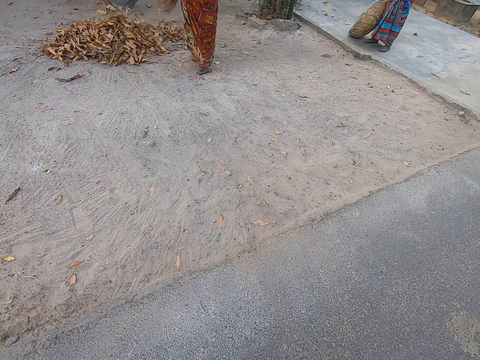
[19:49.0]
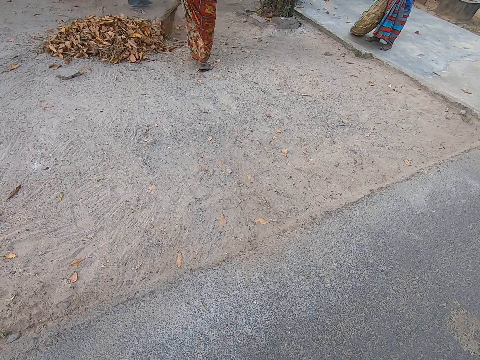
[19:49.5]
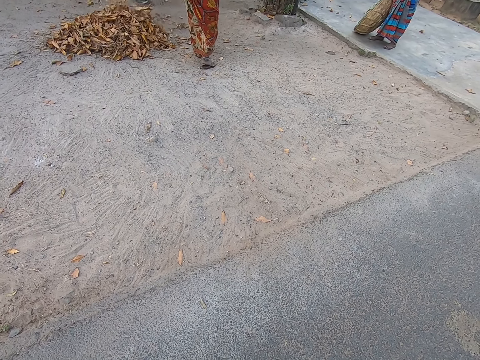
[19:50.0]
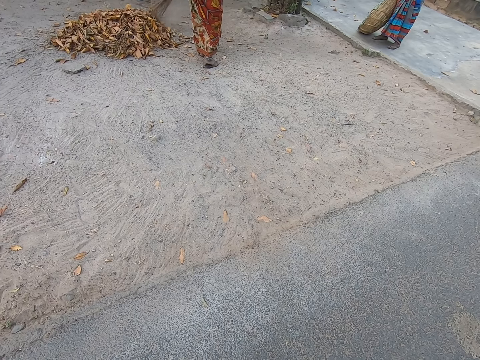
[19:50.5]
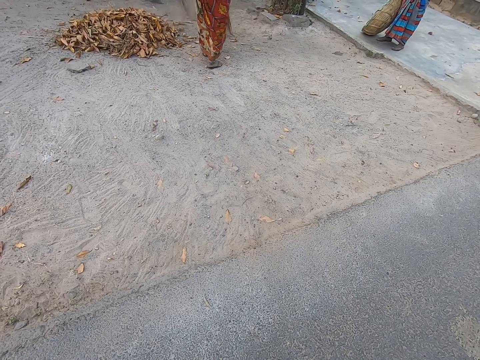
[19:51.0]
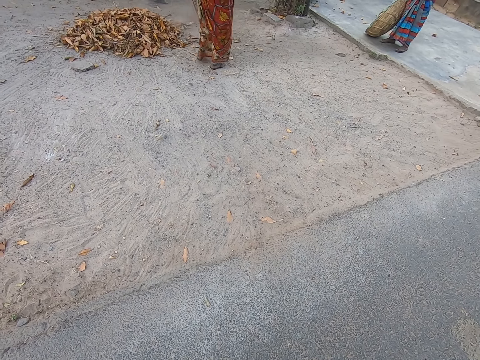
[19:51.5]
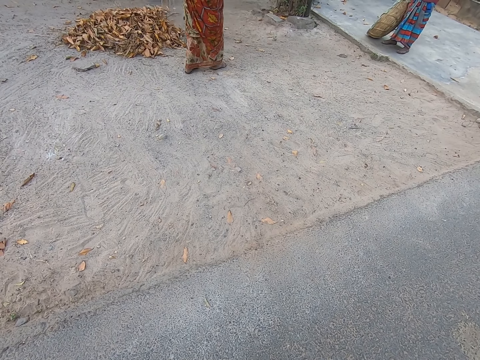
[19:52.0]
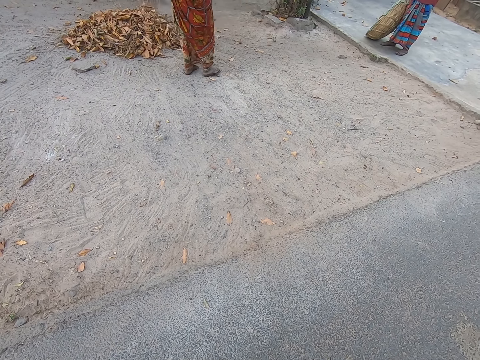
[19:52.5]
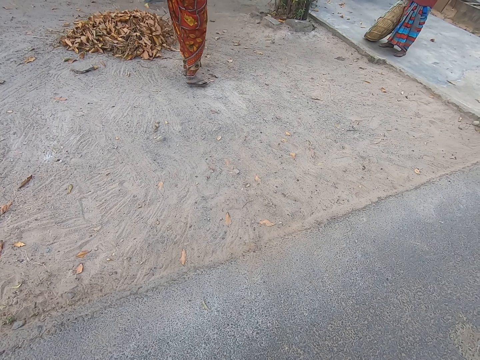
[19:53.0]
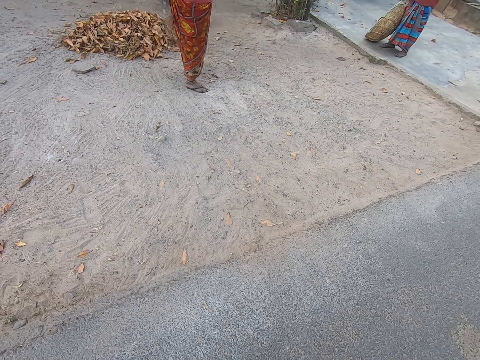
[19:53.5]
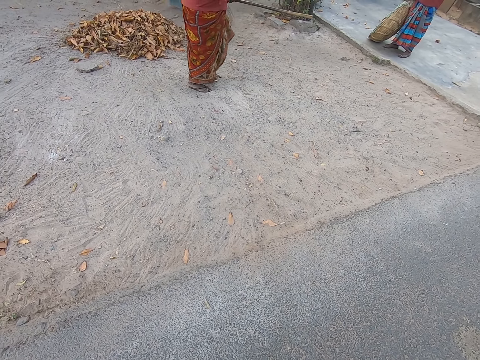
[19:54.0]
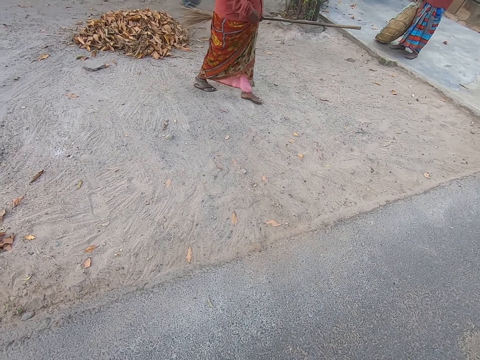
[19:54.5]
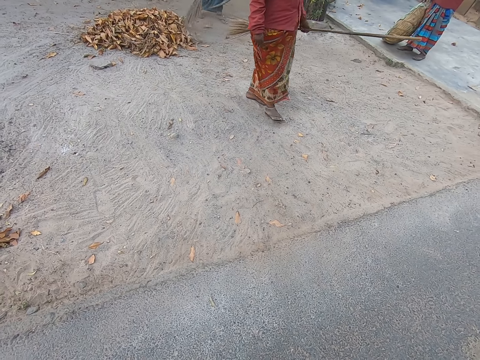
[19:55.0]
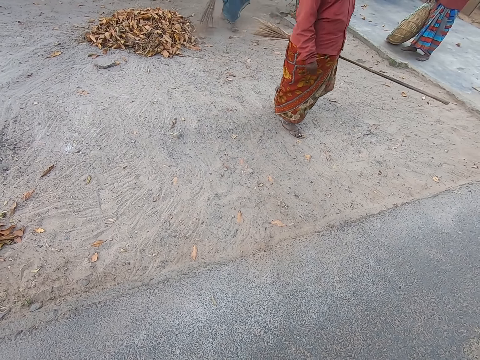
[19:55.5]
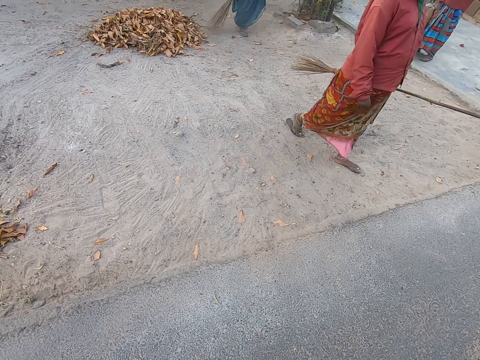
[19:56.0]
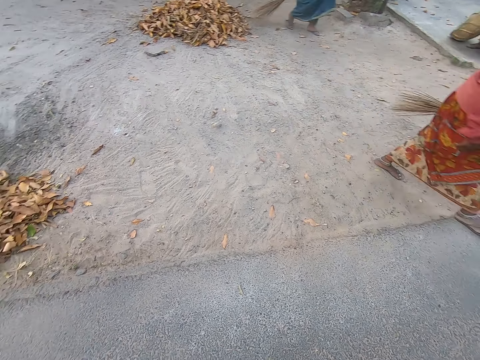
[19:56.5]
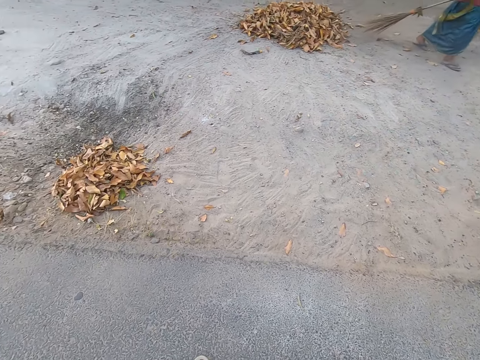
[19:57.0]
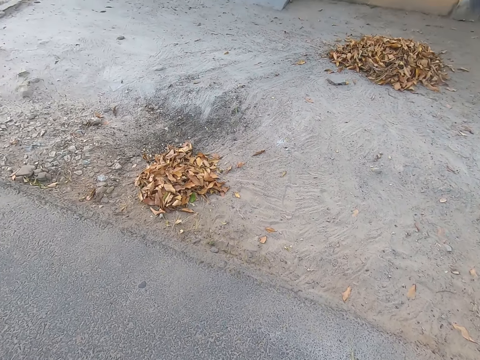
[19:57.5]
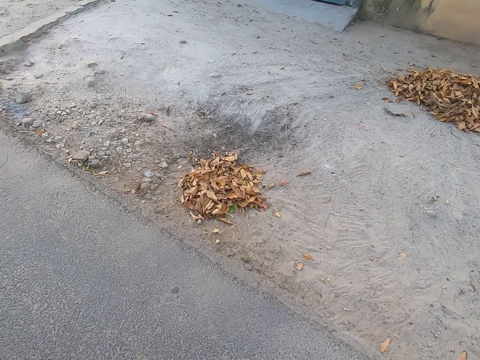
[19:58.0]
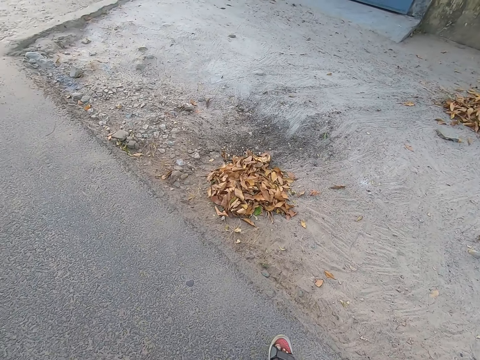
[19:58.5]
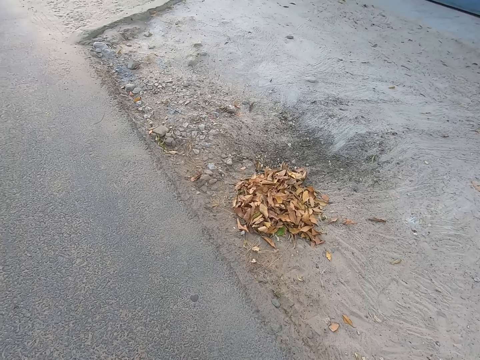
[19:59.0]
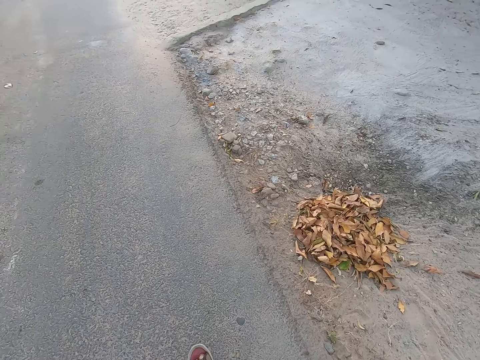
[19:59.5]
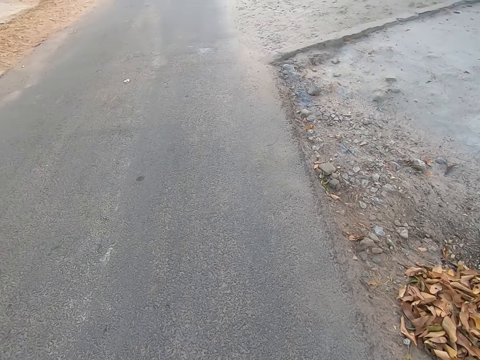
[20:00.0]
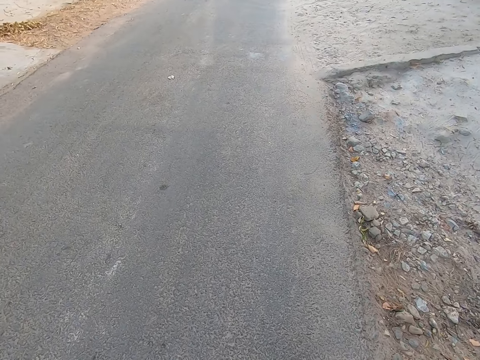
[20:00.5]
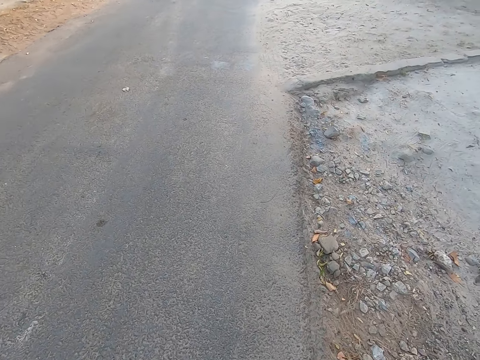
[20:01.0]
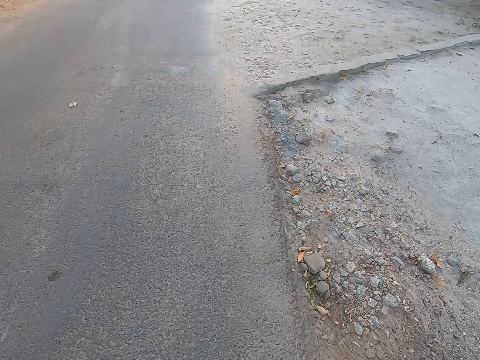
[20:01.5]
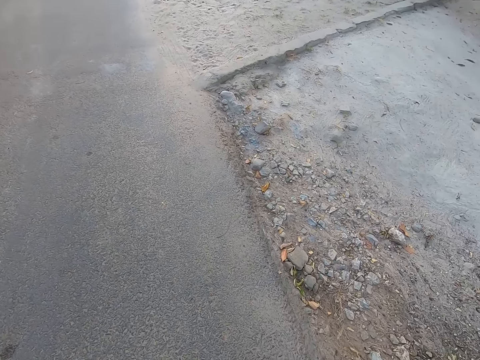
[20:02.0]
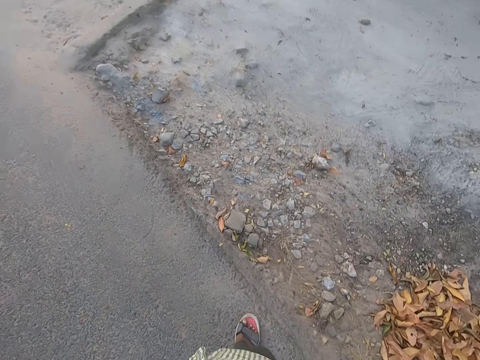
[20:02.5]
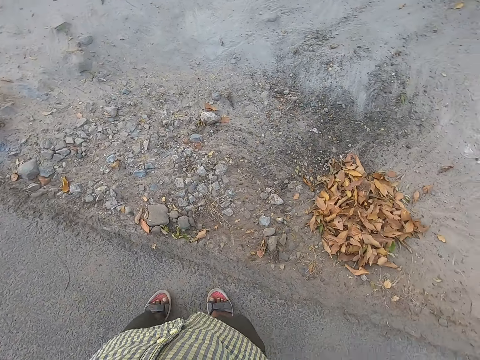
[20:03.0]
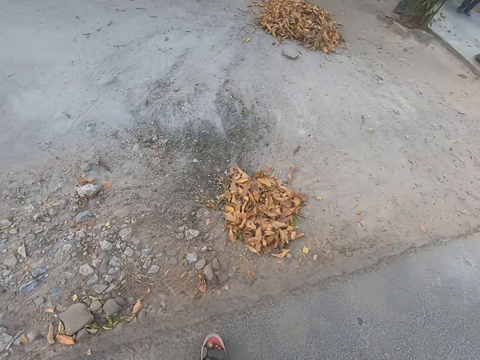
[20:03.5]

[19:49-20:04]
A man holds the broom stick with his left hand. The man holds the broom stick with his right hand.

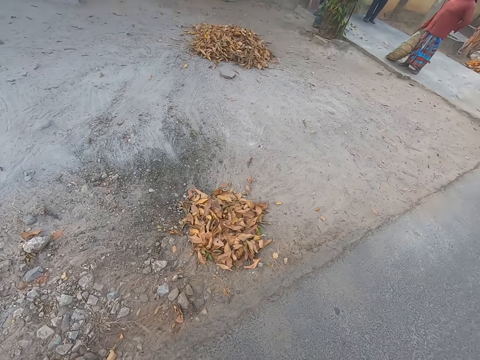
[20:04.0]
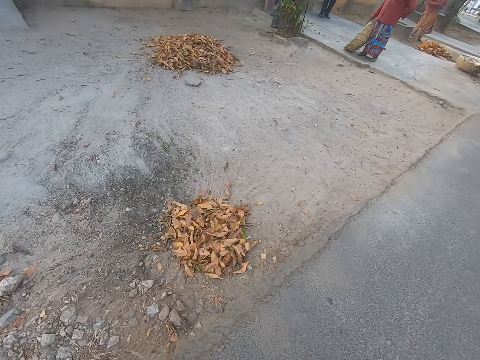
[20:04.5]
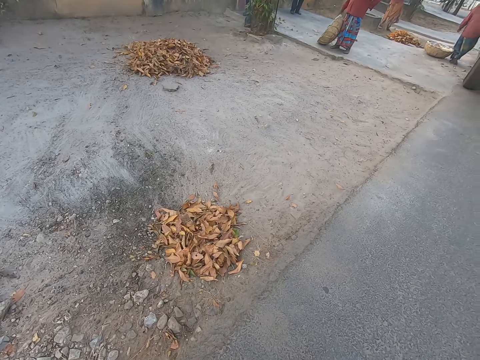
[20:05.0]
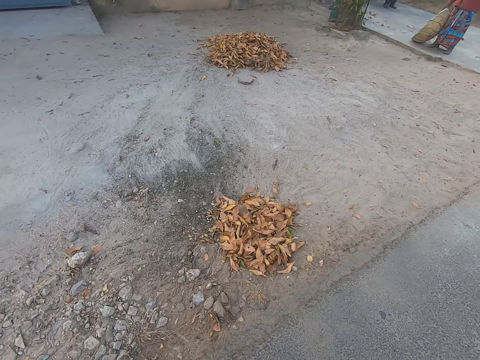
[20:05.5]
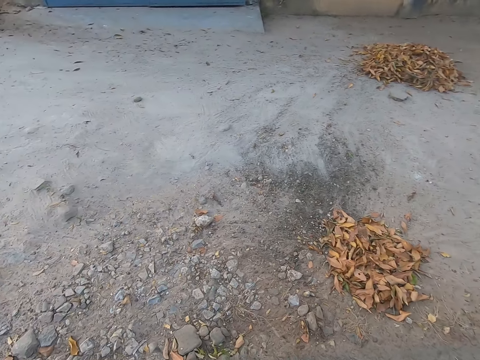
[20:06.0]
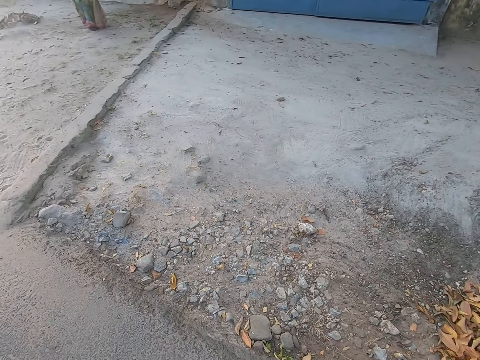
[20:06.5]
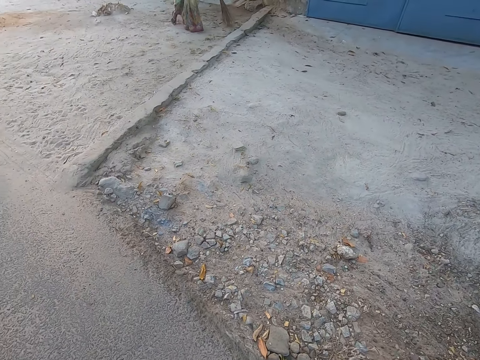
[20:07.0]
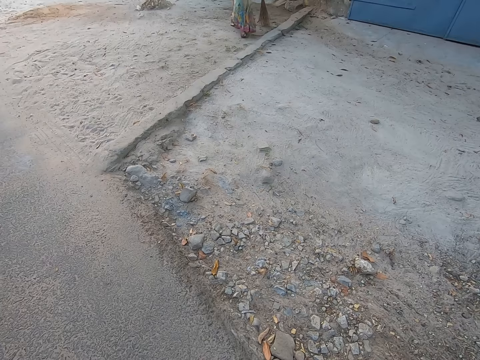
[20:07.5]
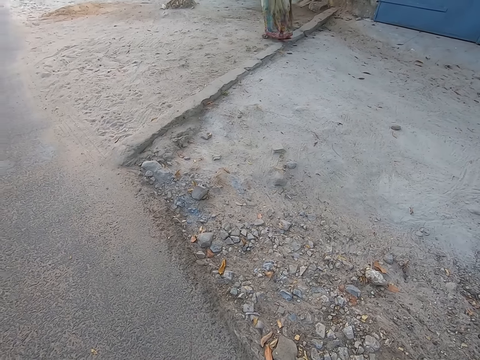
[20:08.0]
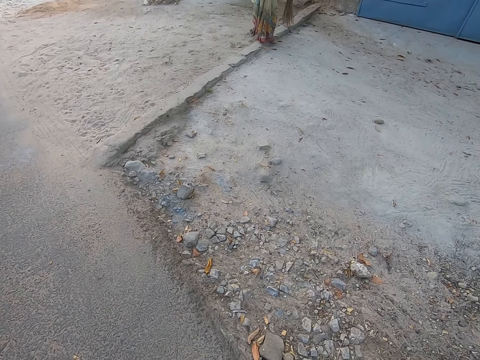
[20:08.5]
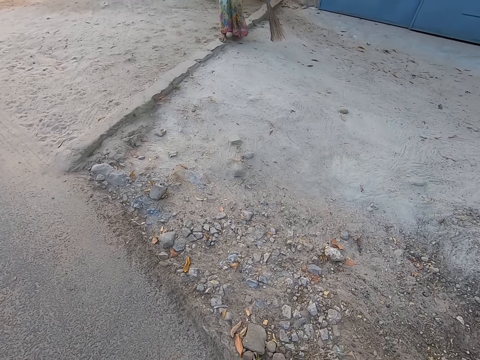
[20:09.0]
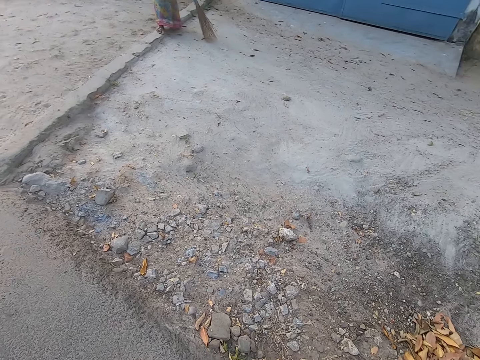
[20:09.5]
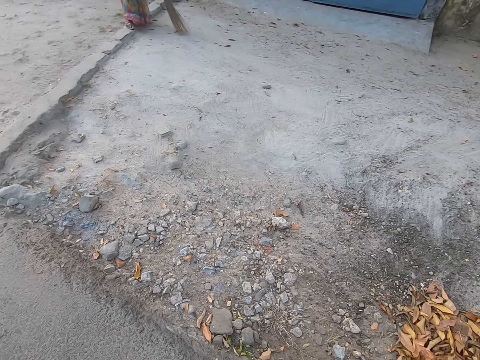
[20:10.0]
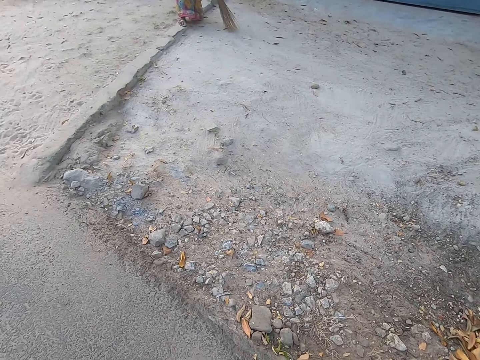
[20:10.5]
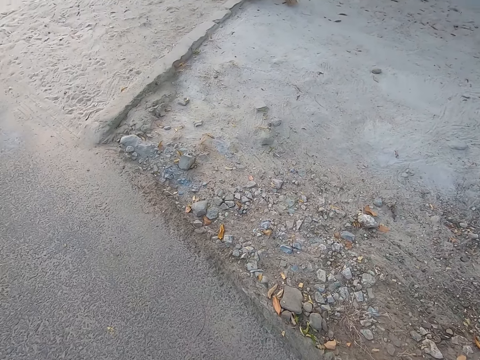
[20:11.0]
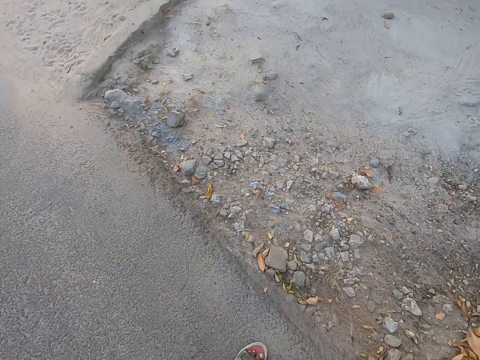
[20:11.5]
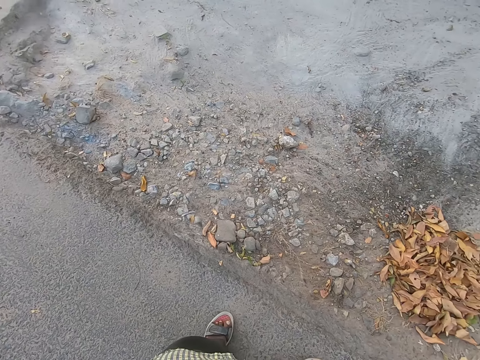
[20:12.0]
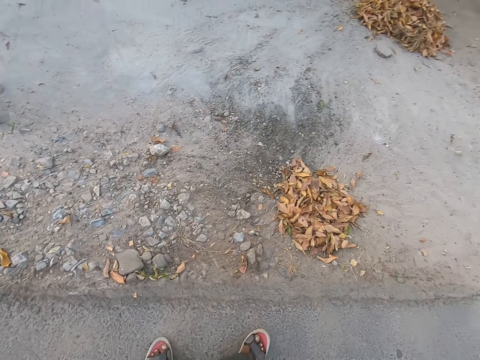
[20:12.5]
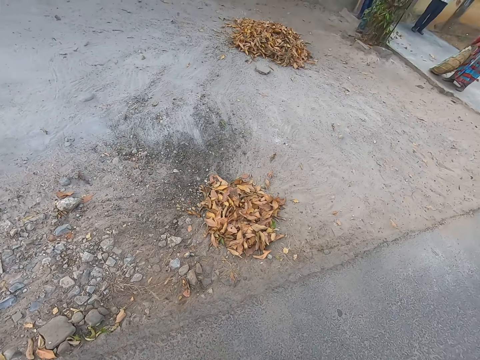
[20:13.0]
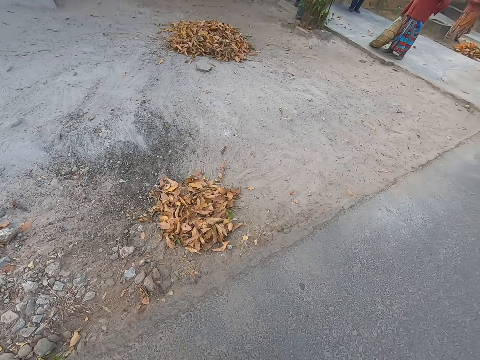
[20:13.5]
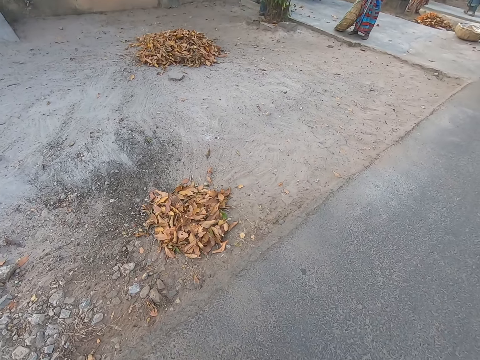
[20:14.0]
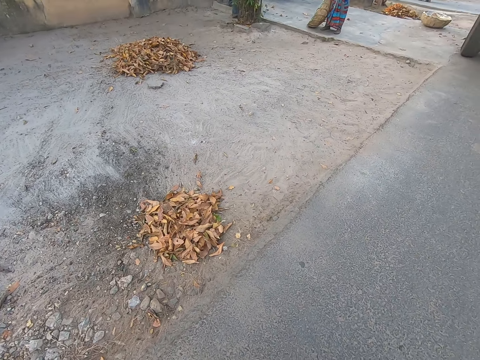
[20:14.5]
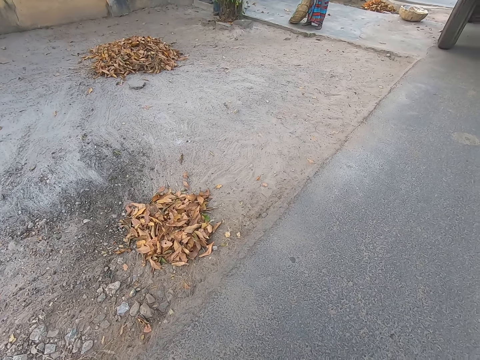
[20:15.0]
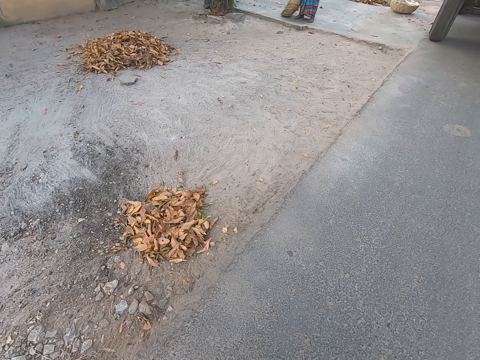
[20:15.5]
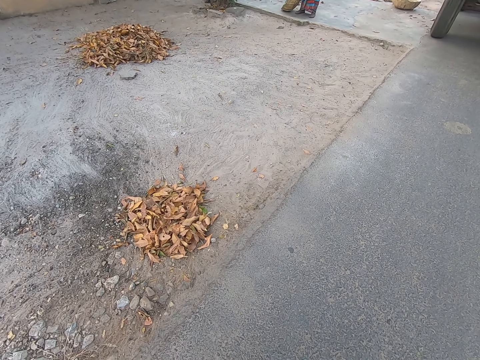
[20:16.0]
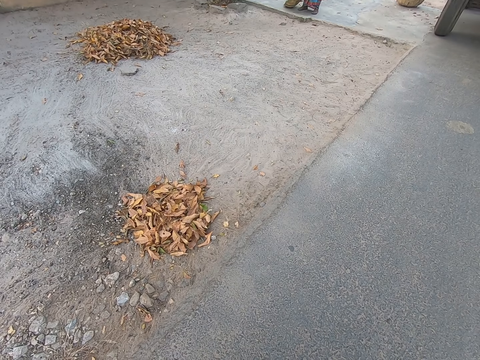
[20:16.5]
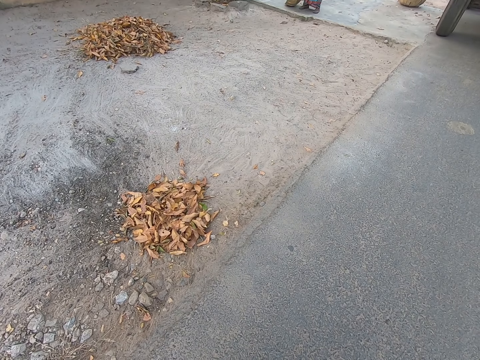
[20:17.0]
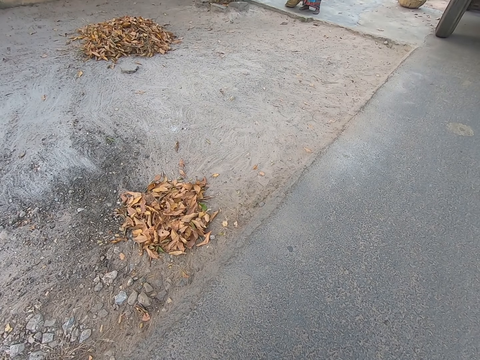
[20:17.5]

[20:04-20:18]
The camera wearer stops.
